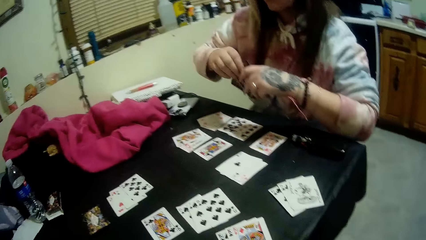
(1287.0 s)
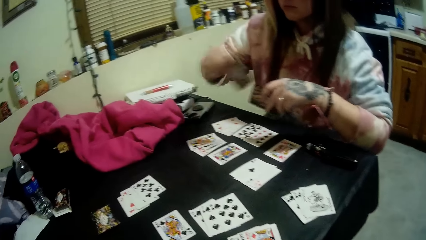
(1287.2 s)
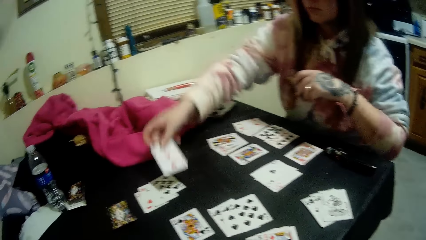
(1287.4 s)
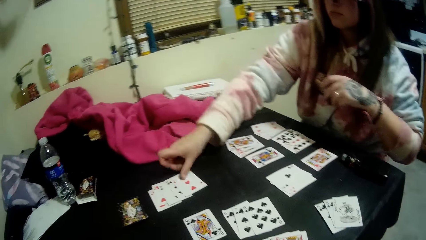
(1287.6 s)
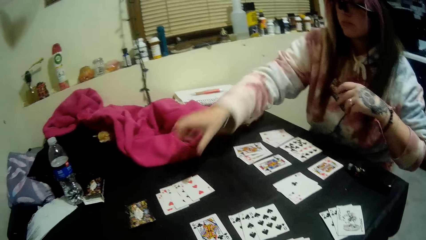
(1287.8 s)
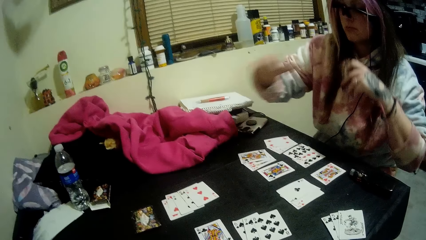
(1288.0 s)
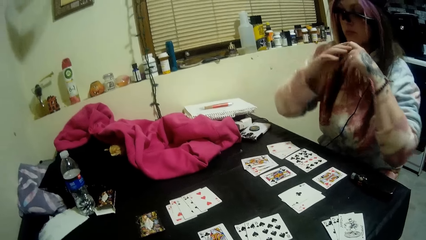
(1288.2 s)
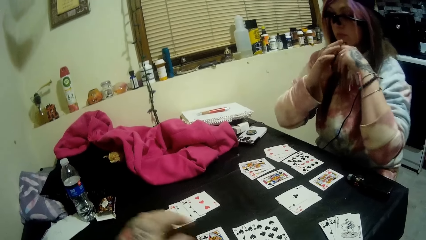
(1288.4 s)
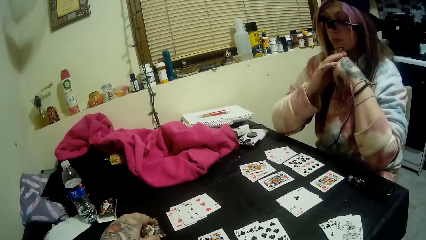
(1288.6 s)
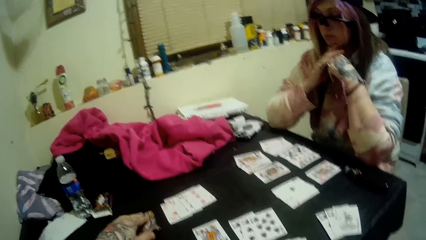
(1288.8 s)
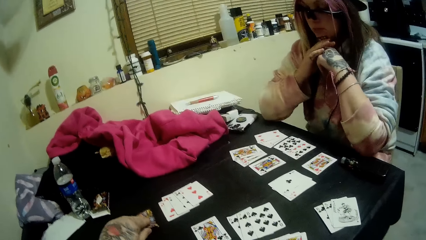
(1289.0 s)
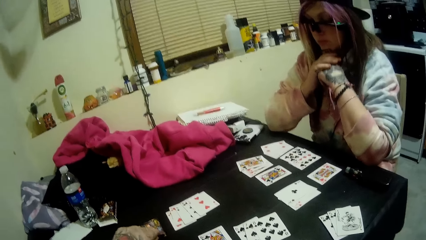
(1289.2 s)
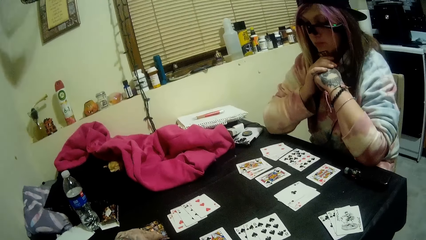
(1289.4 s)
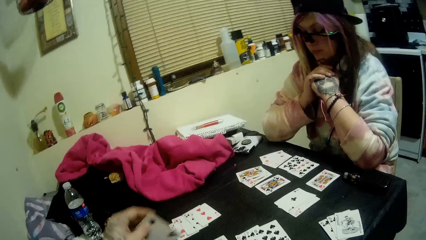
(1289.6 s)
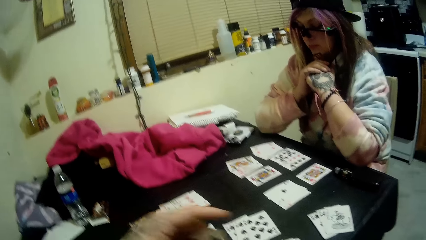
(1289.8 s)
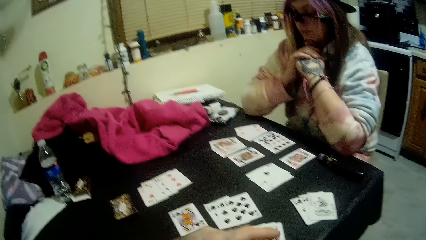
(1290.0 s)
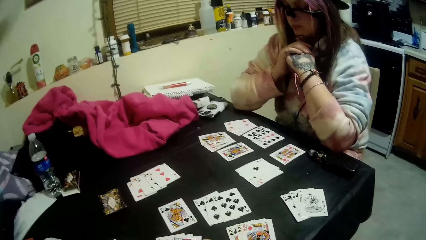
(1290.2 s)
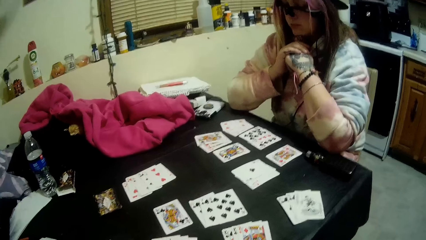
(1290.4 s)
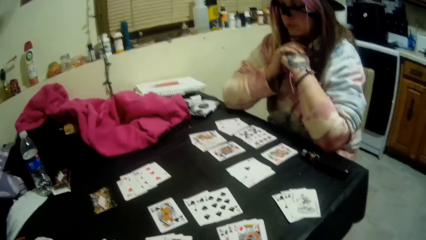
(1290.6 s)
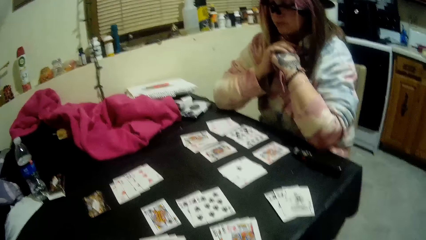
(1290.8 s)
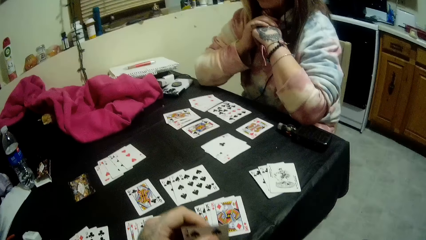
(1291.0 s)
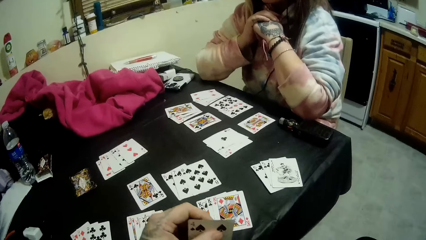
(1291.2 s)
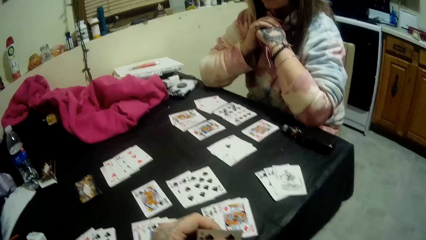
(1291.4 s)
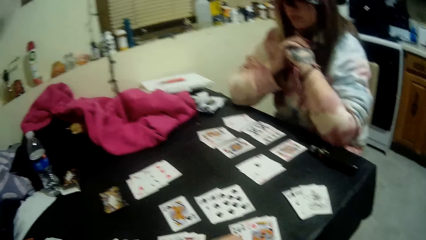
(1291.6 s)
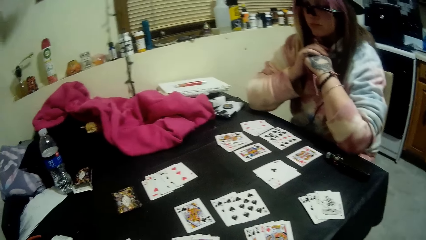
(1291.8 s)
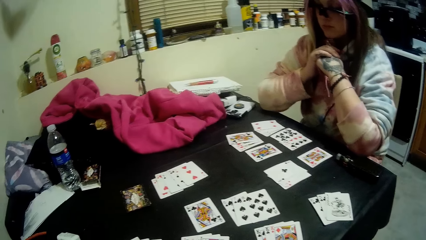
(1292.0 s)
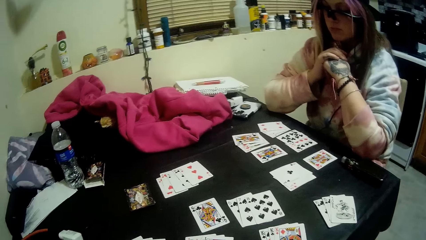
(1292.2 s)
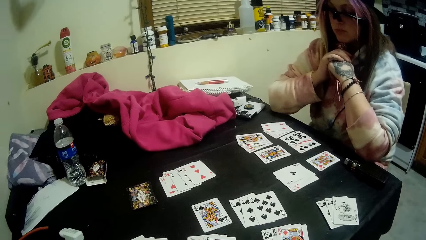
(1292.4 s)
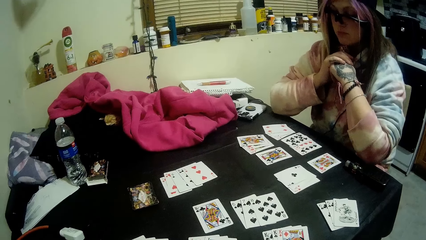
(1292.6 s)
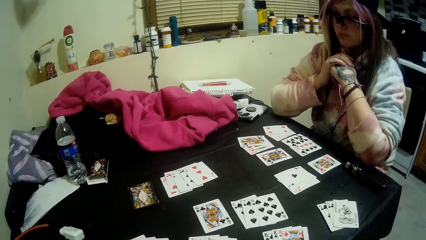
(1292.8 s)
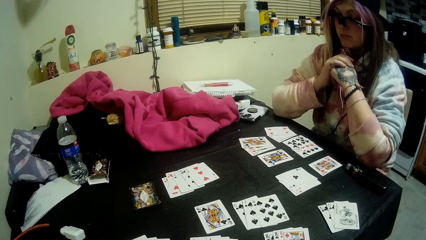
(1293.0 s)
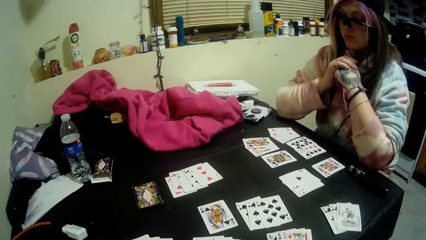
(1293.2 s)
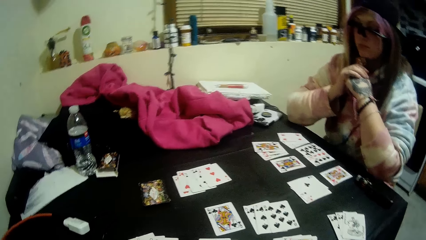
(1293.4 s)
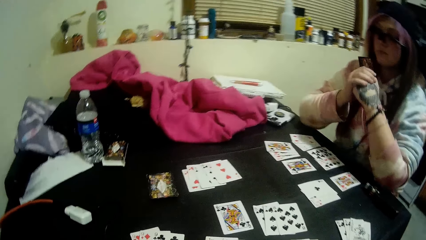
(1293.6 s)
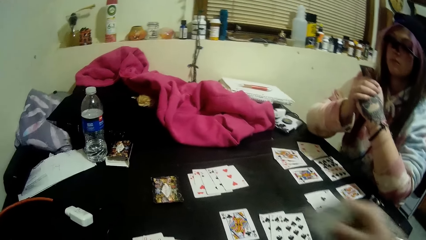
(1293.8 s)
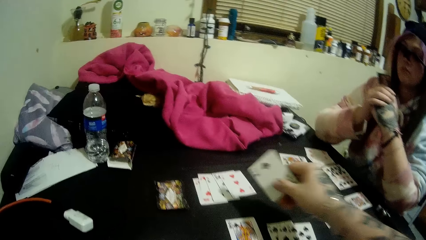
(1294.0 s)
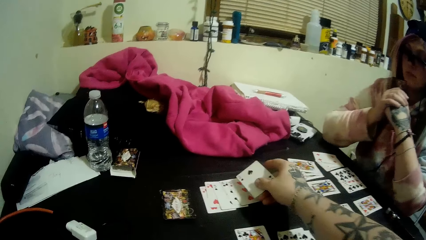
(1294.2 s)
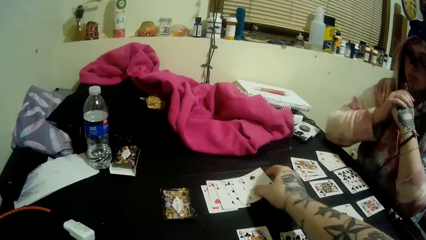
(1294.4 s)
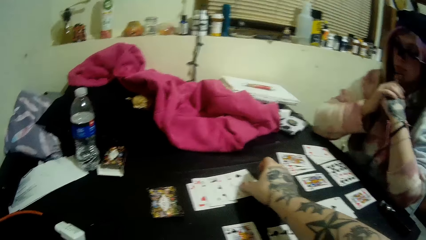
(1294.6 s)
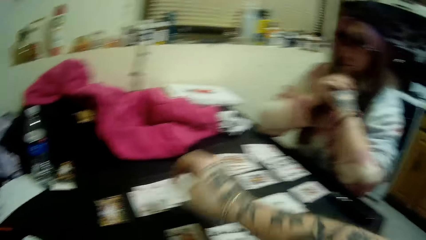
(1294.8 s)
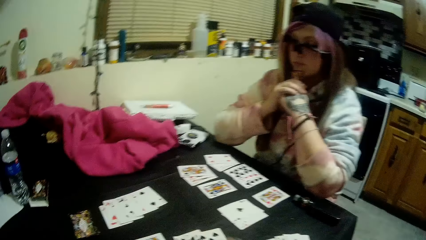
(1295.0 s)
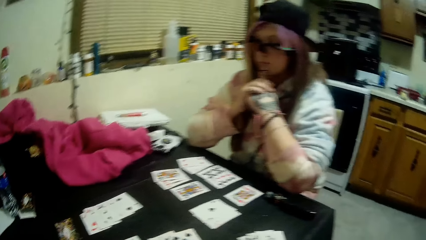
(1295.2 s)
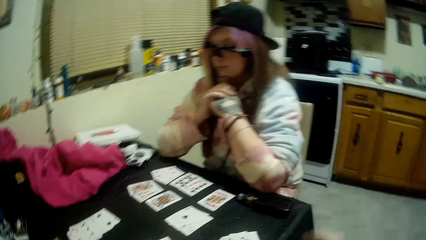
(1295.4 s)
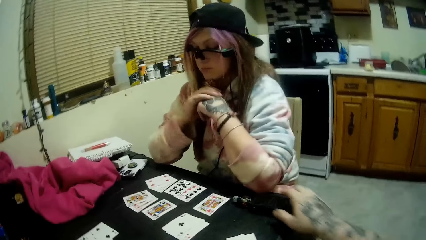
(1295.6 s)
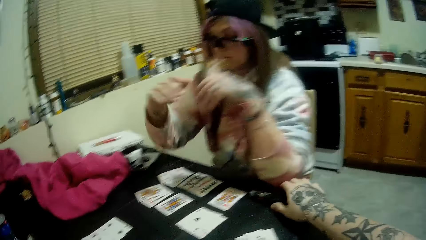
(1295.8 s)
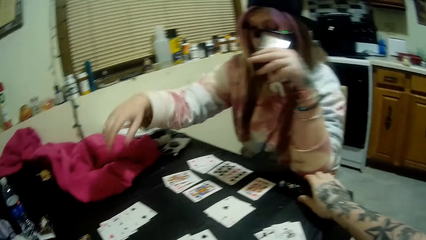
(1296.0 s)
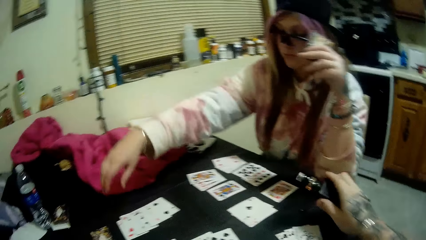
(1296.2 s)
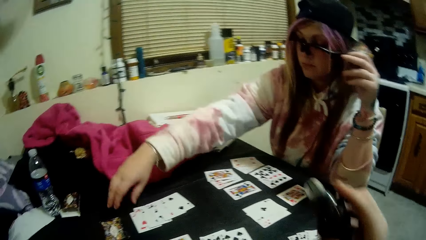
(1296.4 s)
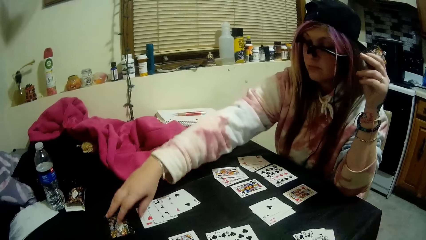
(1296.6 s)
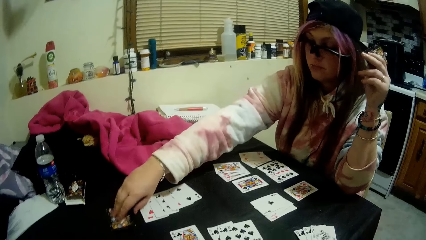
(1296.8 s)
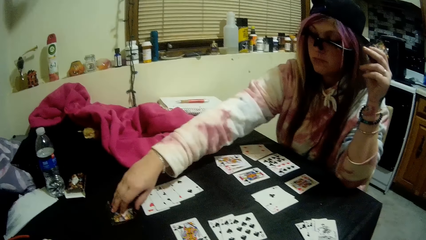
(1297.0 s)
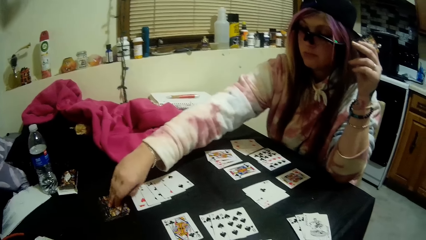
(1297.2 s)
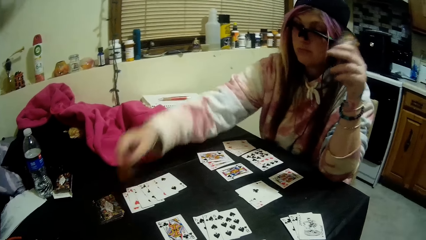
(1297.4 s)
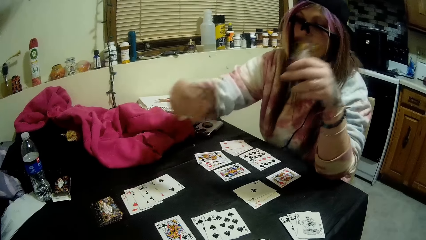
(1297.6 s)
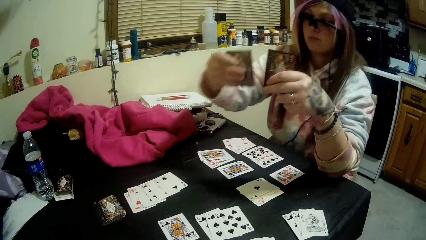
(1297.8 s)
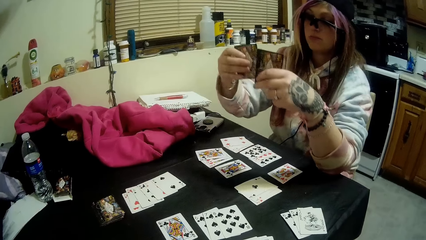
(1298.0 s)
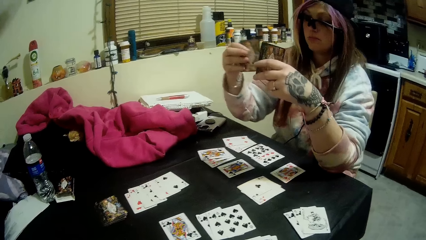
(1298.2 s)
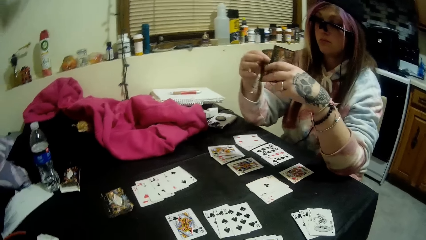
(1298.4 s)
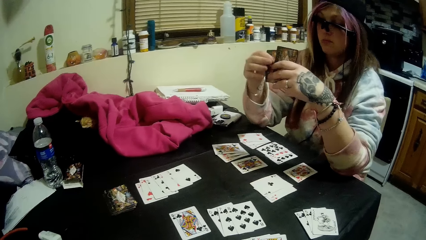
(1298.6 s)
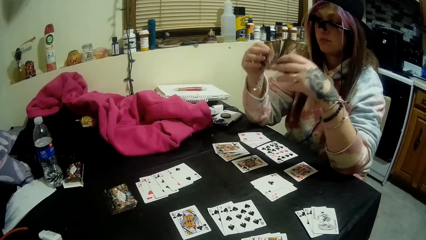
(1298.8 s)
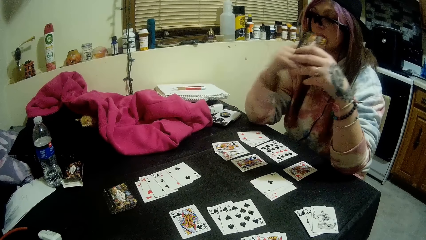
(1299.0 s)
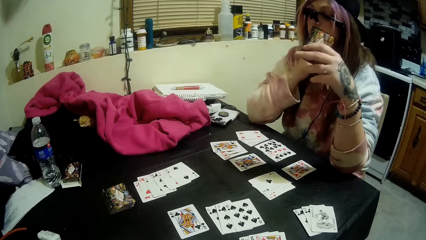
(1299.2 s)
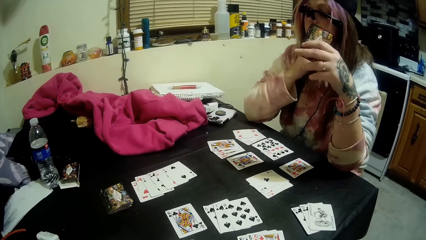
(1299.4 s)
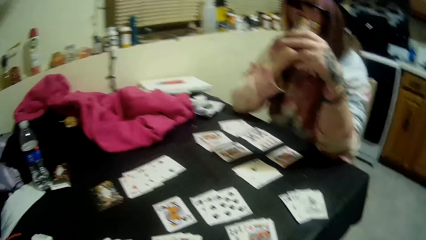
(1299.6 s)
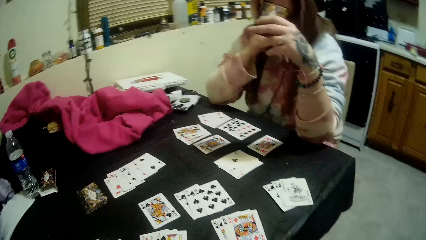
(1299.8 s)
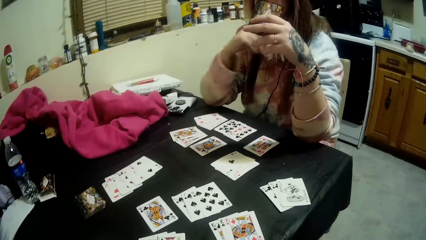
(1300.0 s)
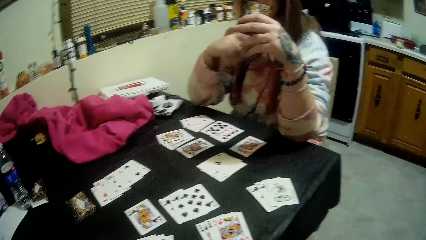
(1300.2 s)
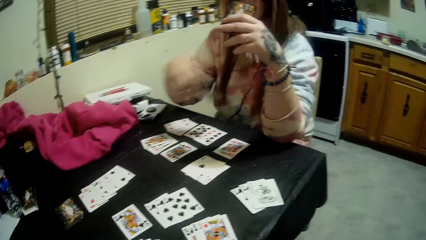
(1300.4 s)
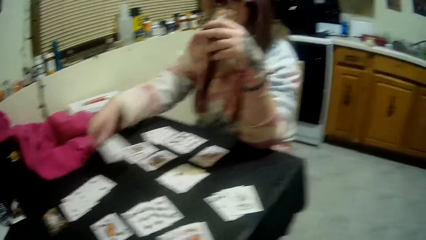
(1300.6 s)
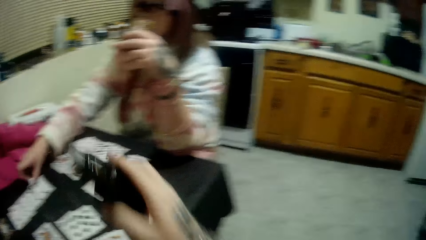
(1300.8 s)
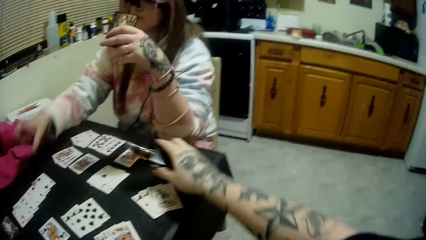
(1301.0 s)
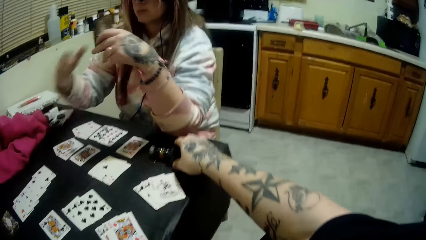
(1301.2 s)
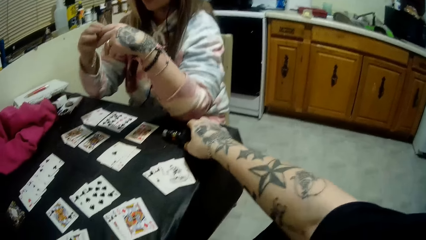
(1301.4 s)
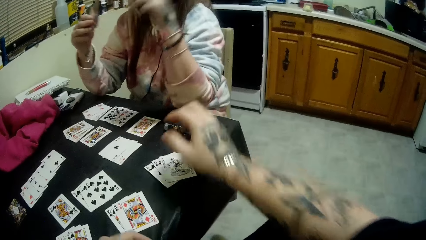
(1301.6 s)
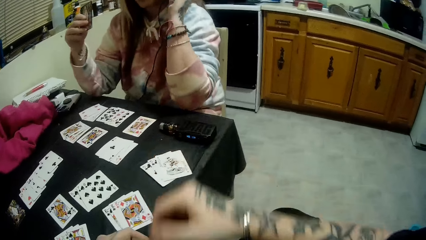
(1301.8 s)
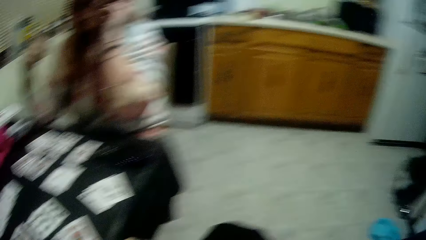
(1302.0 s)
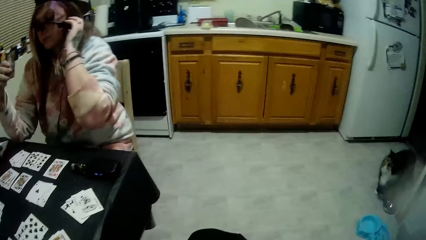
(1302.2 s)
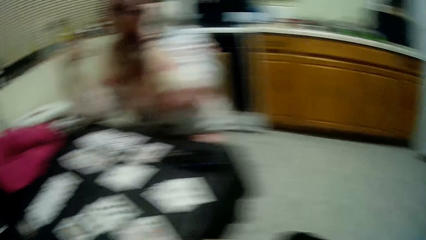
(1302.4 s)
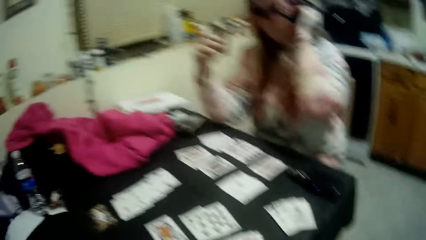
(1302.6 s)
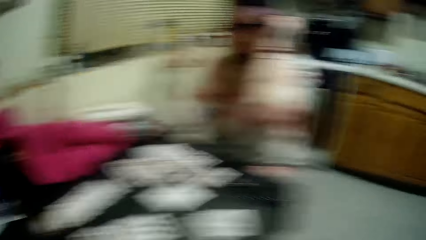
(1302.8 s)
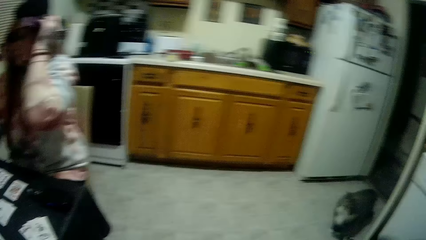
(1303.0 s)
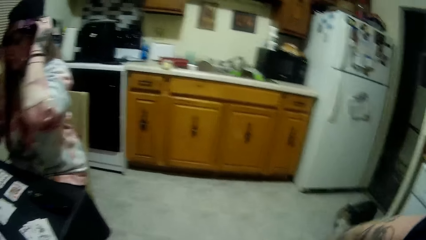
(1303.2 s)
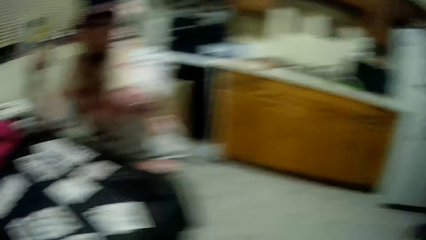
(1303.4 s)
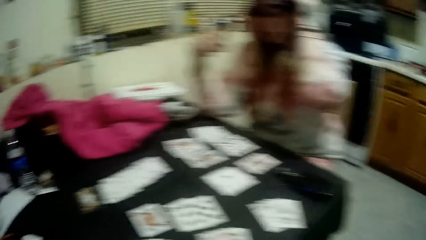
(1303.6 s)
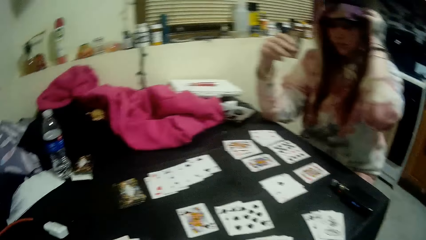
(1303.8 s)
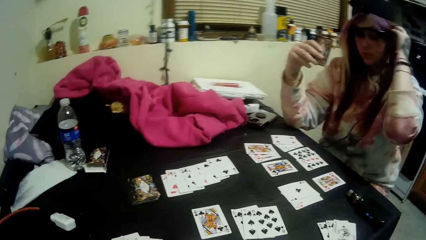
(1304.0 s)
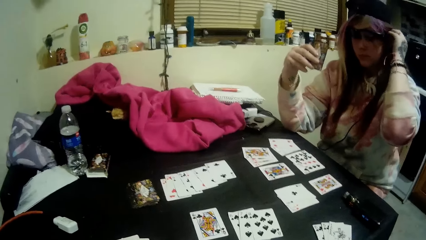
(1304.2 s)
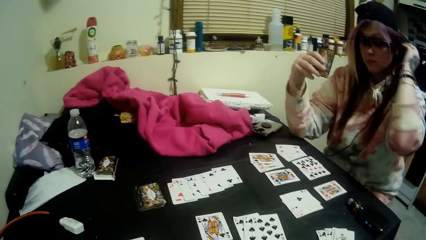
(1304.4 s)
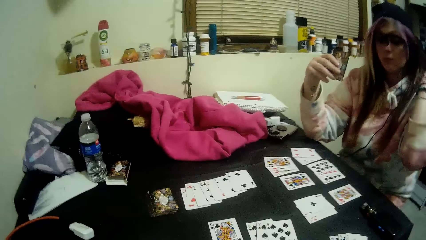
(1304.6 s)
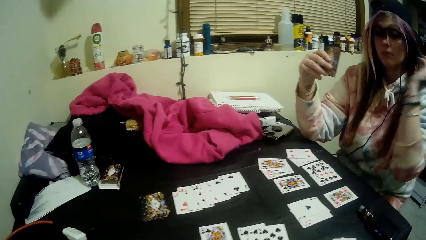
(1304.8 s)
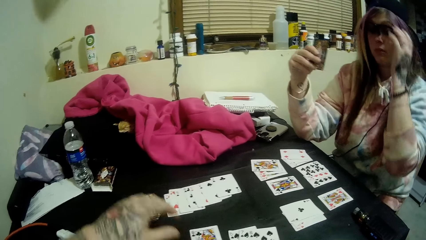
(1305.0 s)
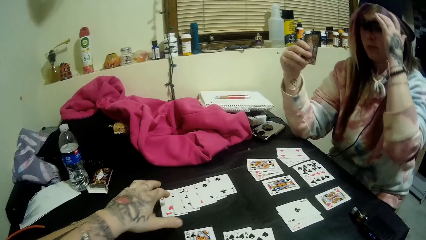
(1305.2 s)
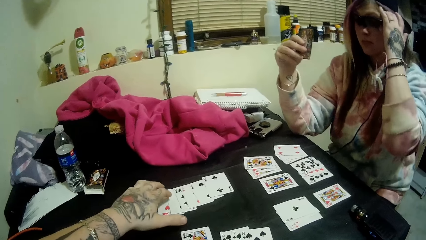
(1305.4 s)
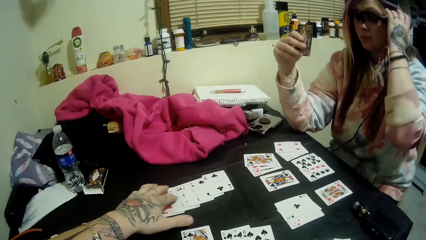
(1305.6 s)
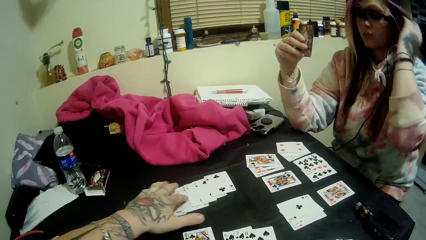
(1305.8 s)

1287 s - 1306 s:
The woman drops a card on the pile of cards on the table with her right hand. She holds the hands together. The camera wearer picks up a card from the closed deck of cards with his left hand. He holds the card. He looks at the card on the table. He drops the card on the pile of cards with his right hand. He picks up the bottle of liquid smoke with his right hand. The woman picks up a card from the closed deck of cards on the table with her right hand. She holds the card. She drops the card on the pile of cards on the table with her right hand. The camera wearer drops the bottle of liquid smoke on the table with his right hand. The woman touches the hair. The camera wearer looks at the cards on the table. The woman adjusts her hair with her left hand.
